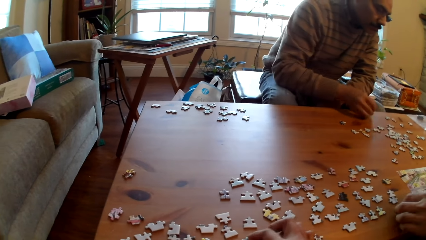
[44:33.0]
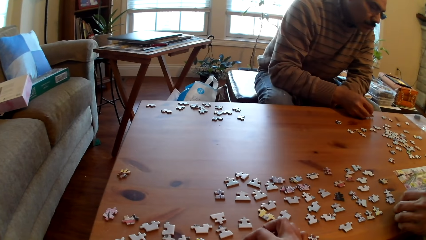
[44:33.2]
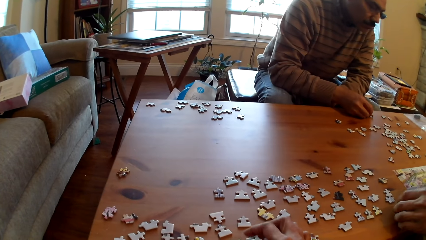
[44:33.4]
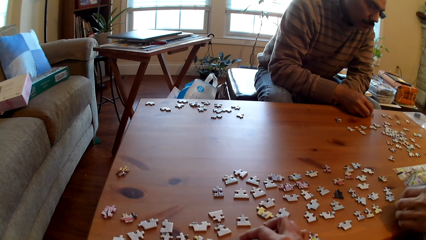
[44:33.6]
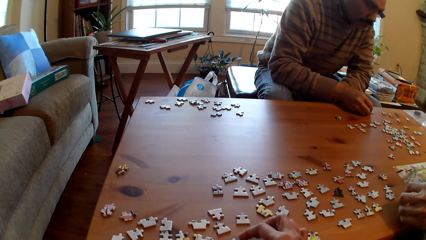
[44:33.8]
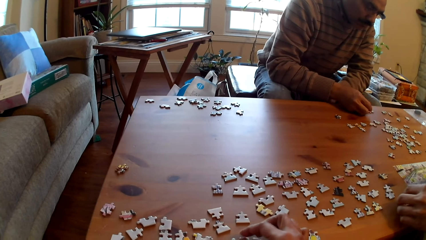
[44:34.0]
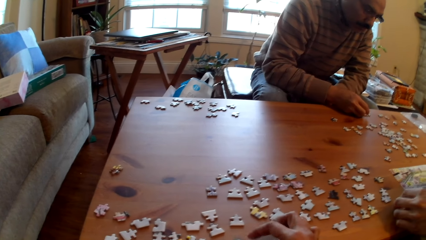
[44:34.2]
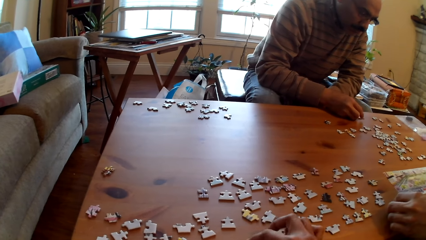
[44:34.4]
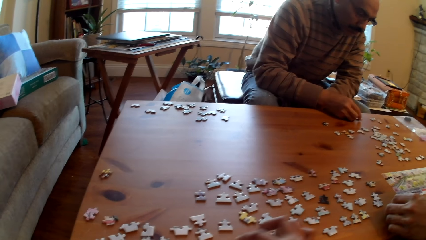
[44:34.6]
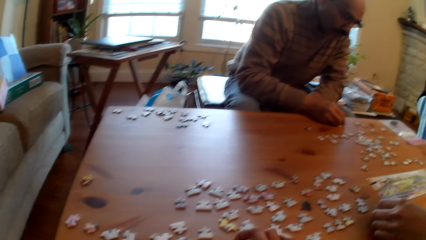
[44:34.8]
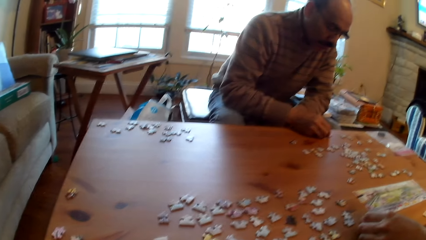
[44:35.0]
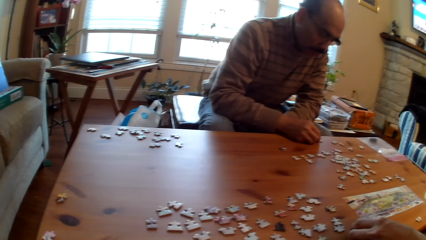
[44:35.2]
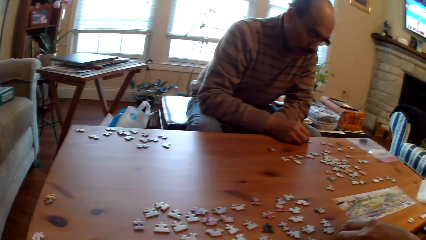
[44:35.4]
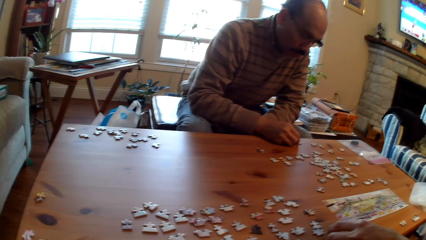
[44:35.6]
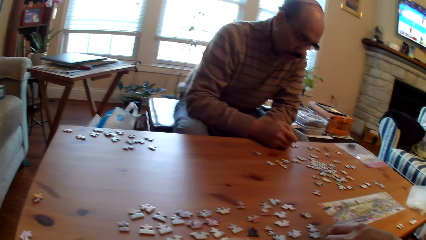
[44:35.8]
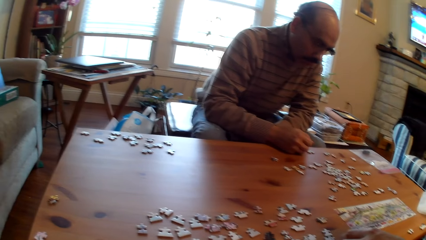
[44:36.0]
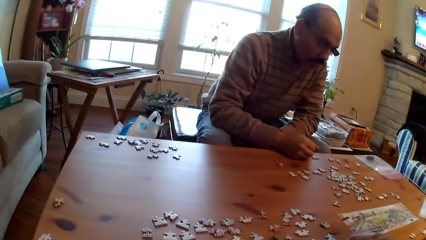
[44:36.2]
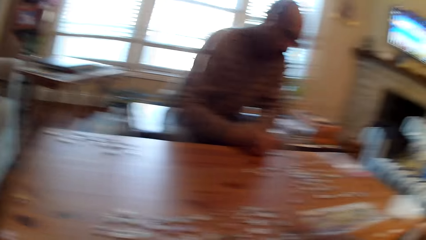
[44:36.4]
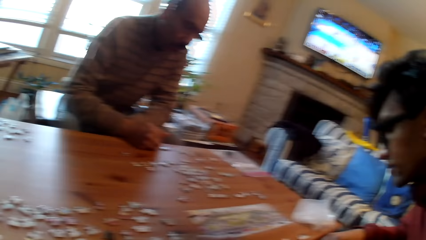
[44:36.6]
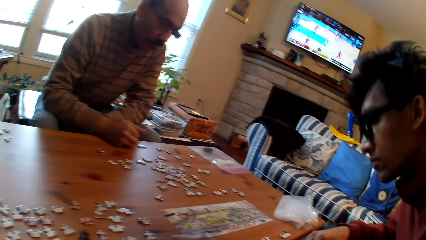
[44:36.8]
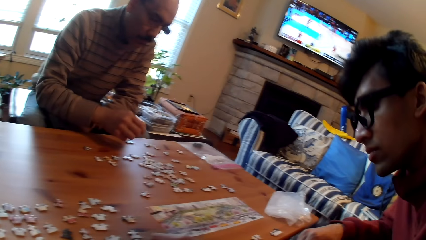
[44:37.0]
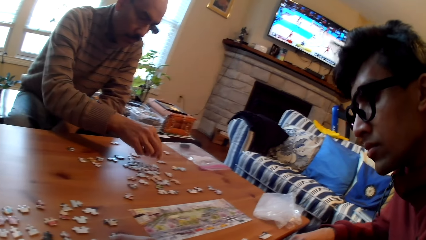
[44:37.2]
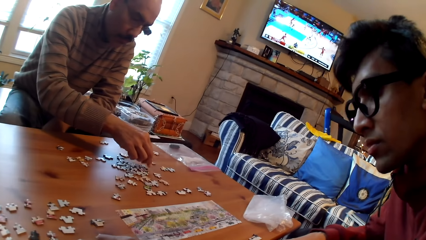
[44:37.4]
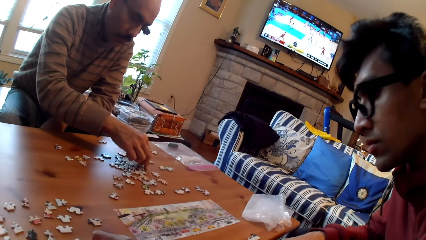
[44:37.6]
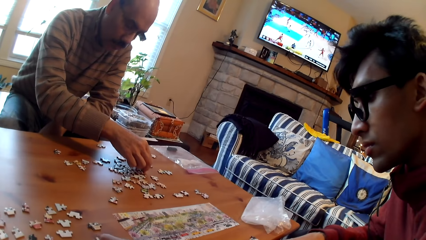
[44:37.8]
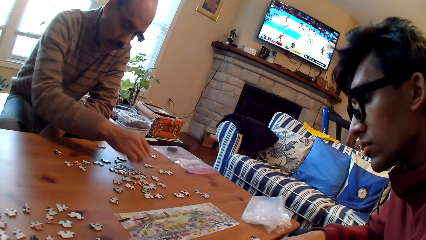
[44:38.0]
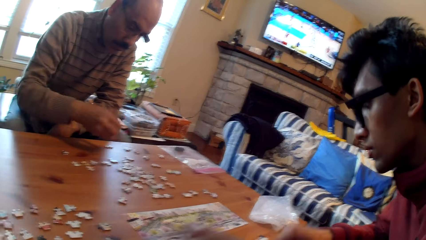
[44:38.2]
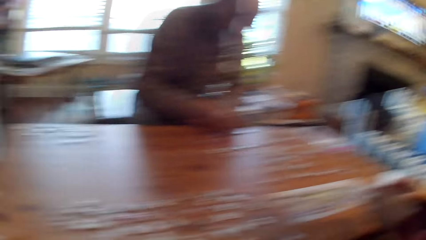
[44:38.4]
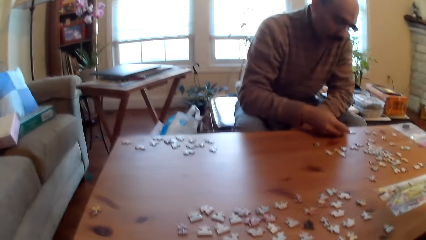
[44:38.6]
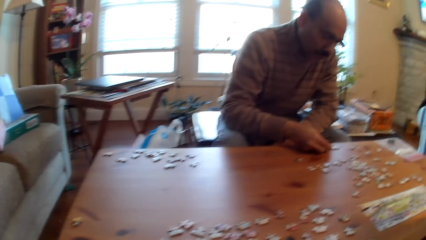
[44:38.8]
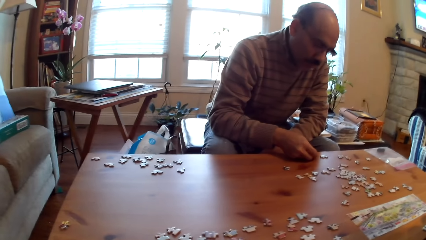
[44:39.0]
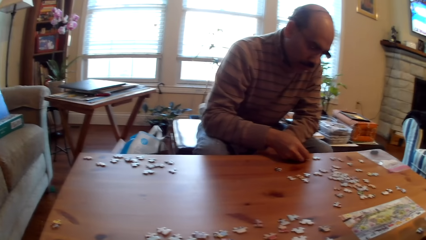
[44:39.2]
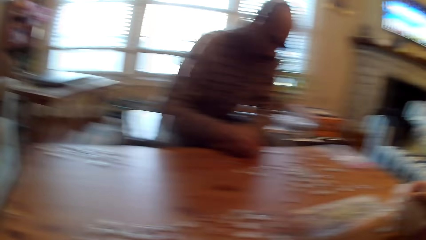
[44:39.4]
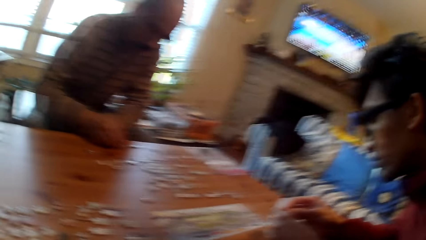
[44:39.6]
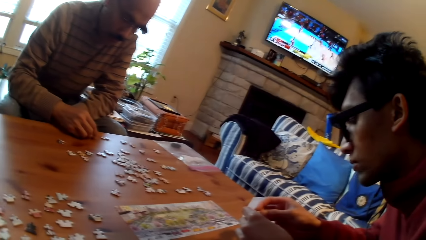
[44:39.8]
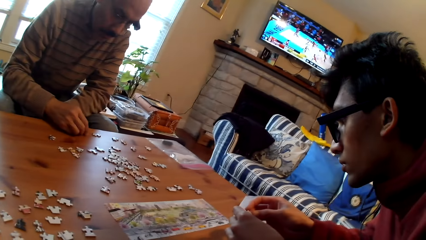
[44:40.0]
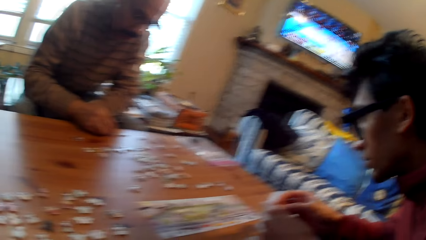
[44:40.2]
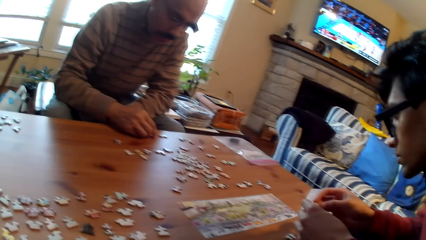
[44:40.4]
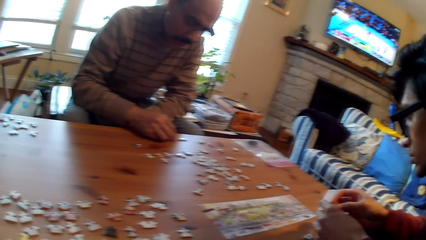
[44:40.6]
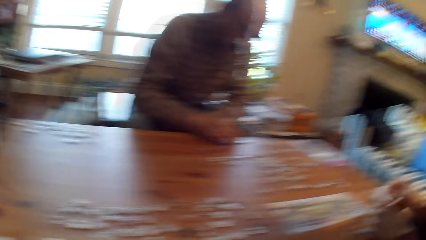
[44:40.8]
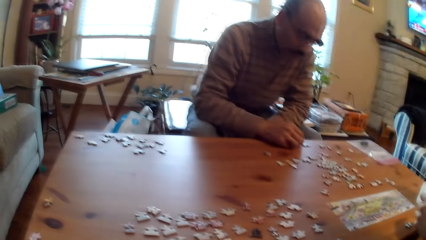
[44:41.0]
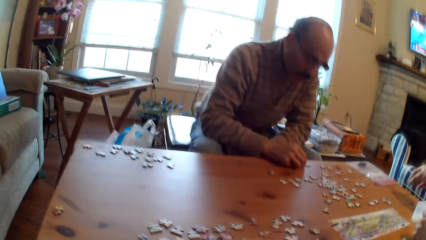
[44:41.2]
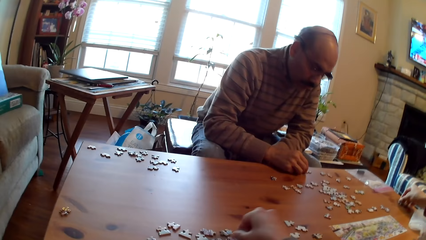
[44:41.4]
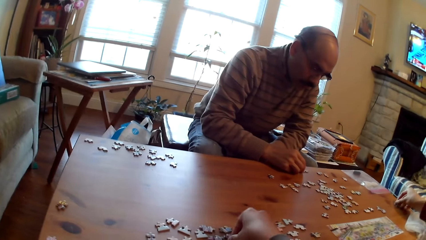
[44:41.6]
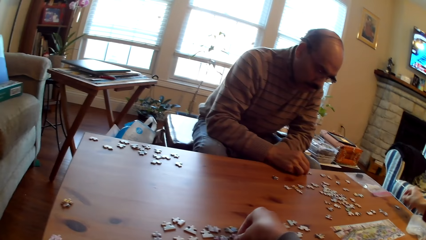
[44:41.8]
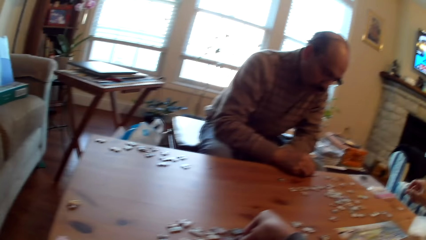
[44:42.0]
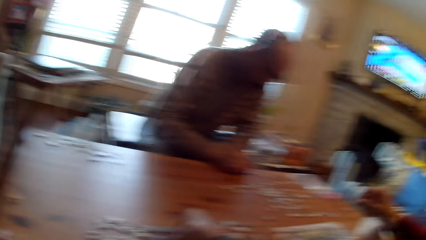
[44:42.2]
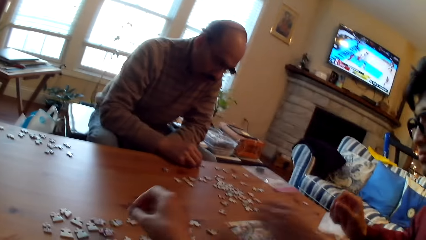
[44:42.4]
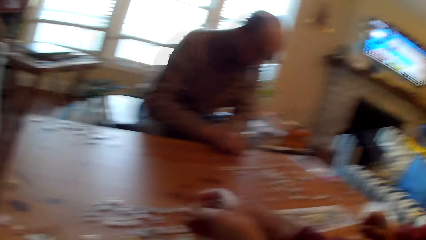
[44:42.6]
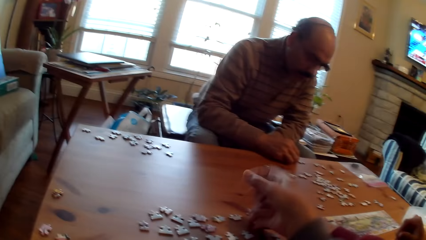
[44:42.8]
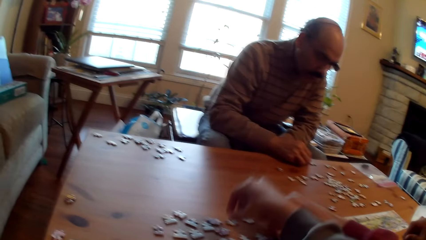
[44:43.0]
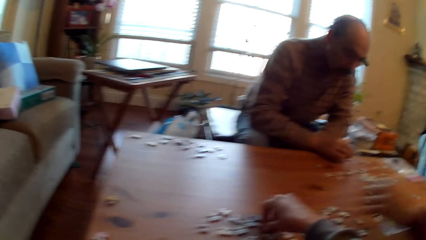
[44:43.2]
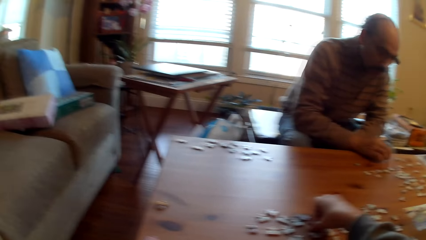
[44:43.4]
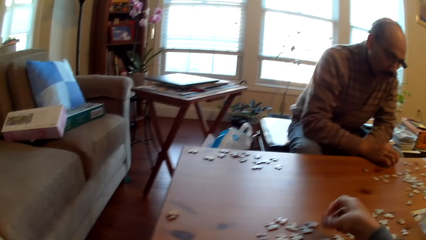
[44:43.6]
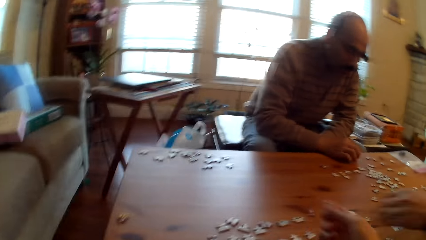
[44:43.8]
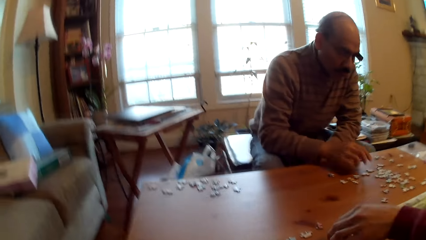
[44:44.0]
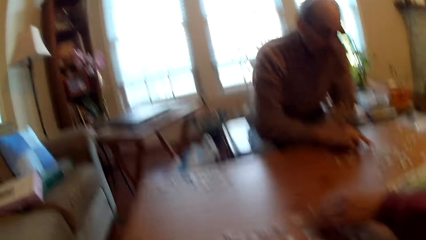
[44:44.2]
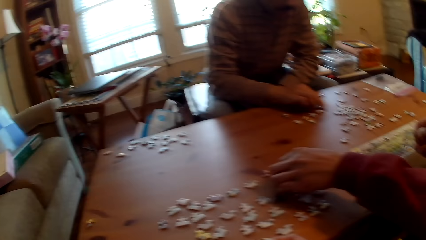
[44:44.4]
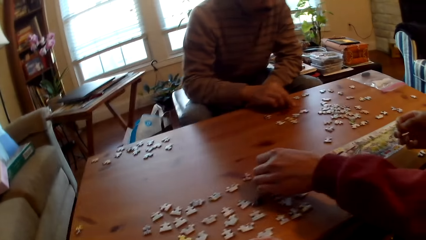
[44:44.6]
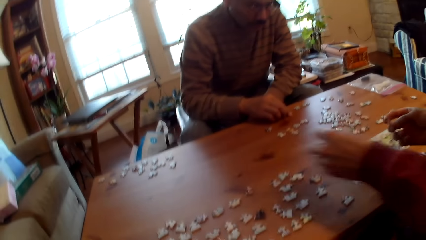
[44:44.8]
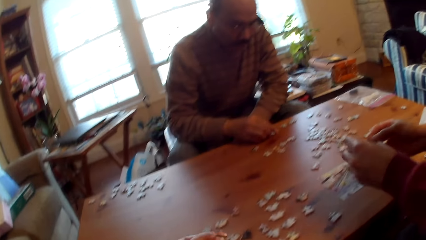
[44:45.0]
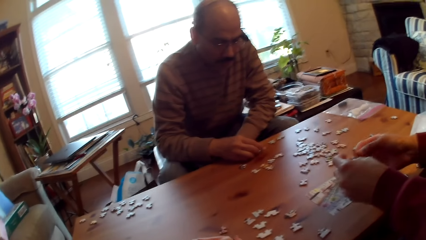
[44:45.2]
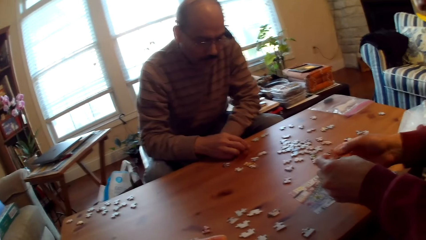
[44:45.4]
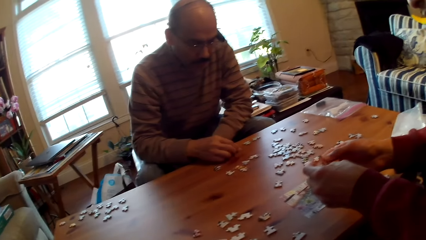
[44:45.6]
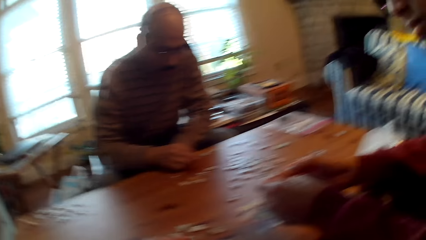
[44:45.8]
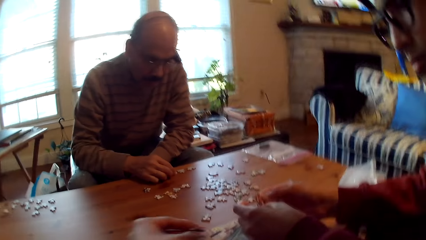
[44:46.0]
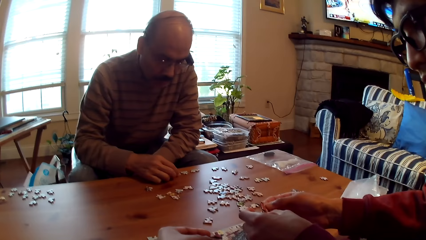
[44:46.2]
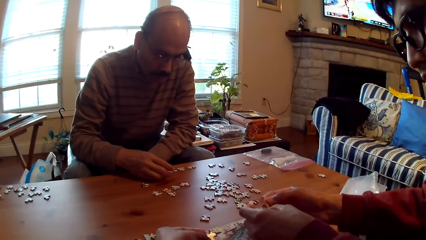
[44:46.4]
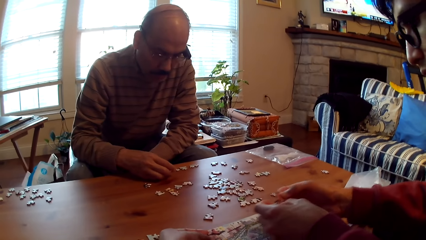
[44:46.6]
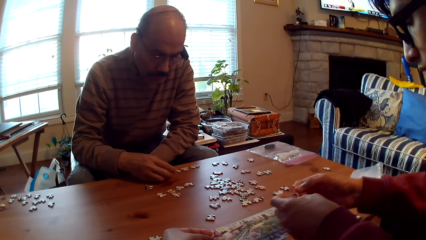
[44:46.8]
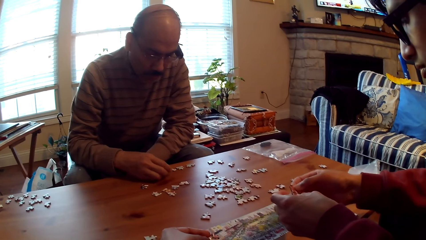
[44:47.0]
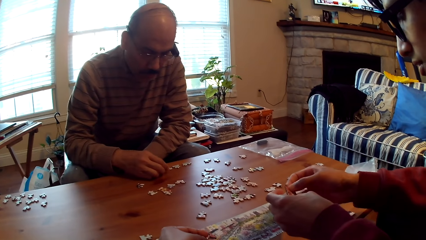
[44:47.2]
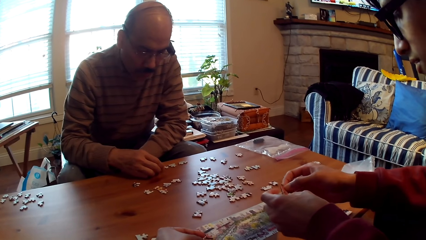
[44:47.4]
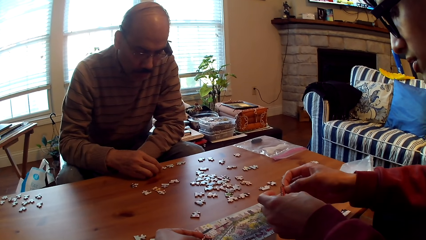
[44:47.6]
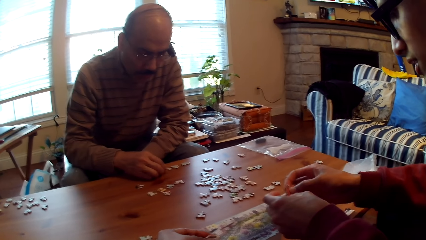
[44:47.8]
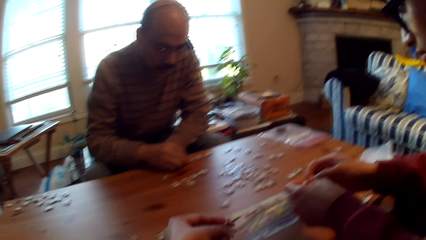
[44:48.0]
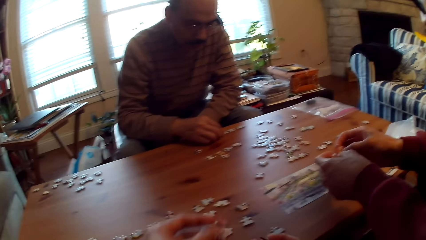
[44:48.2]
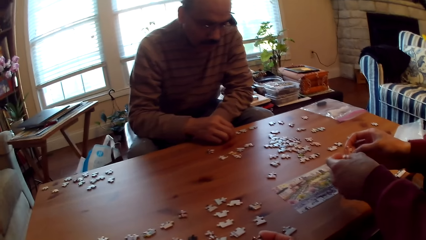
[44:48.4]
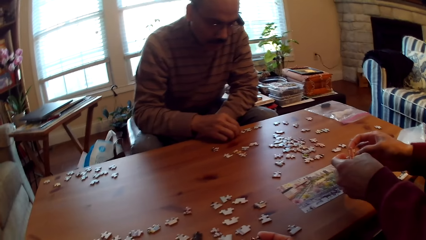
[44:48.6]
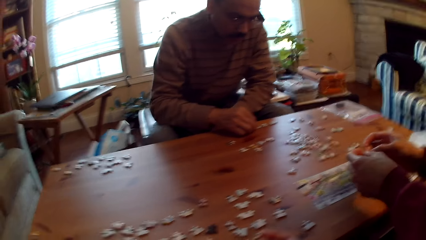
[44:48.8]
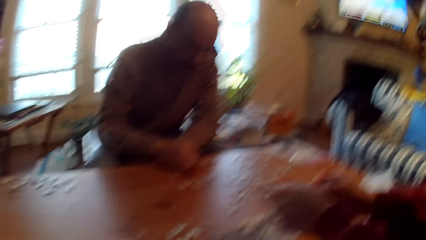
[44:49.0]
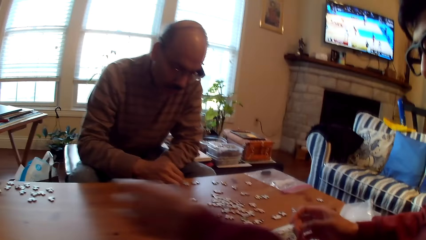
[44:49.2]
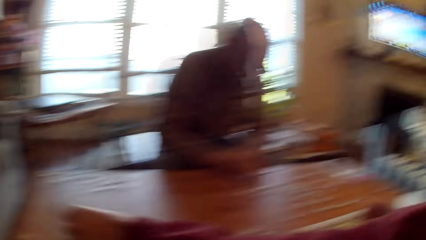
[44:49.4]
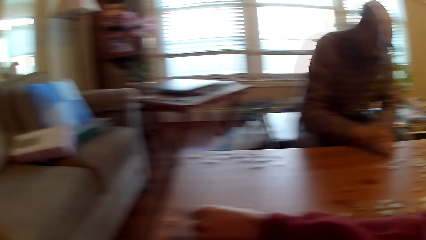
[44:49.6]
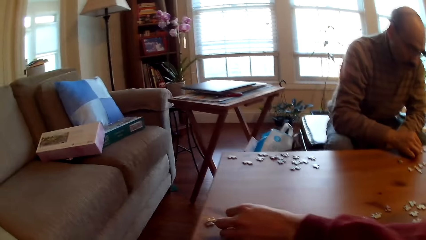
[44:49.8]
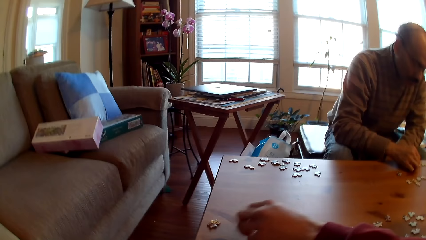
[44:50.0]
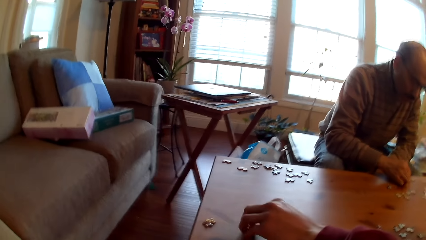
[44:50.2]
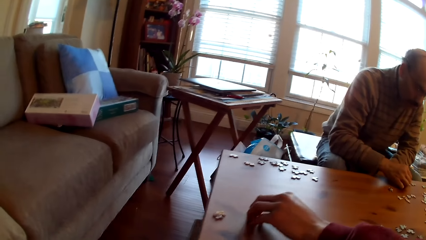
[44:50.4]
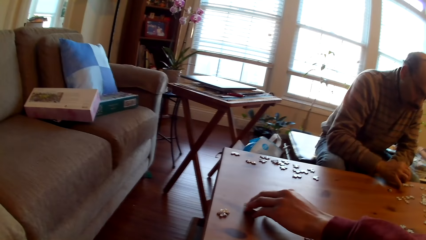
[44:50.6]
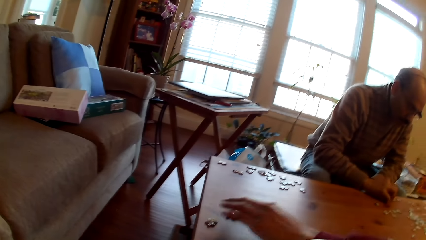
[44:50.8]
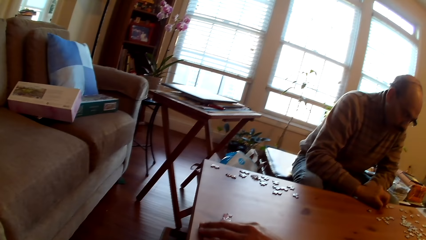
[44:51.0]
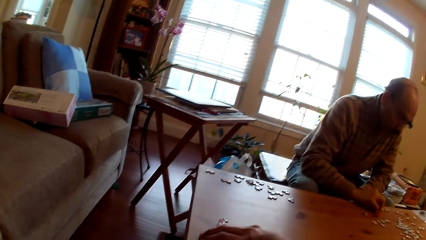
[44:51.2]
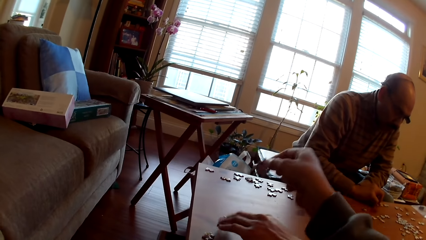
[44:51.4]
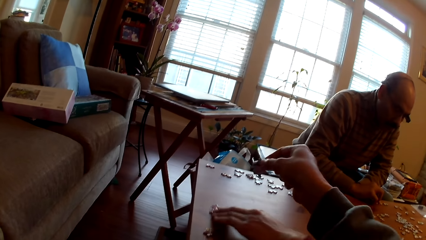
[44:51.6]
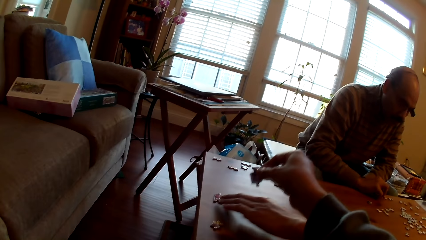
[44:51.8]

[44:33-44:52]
A man sorts the jigsaw puzzle pieces. Another man sorts the jigsaw puzzle pieces. The camera wearer touches the cards. The other man arranges the cards.
